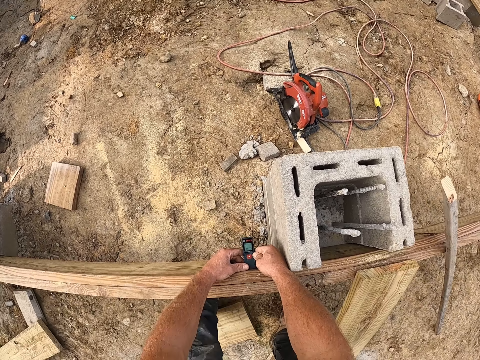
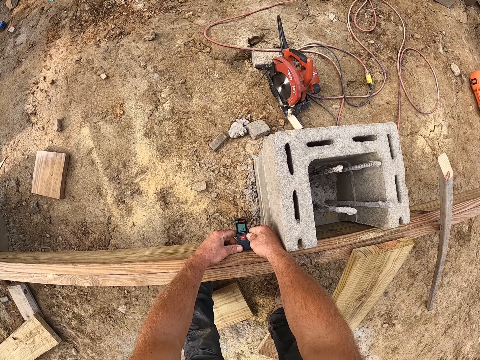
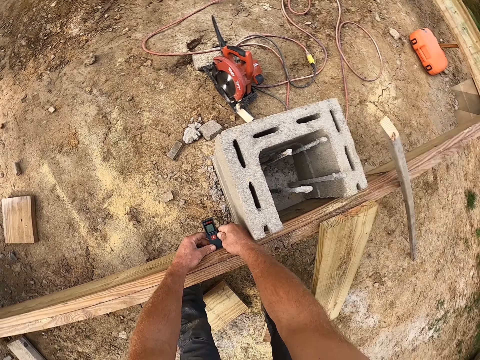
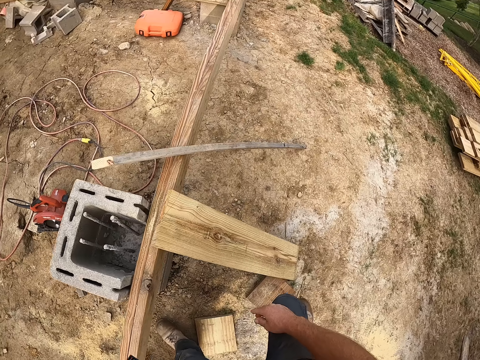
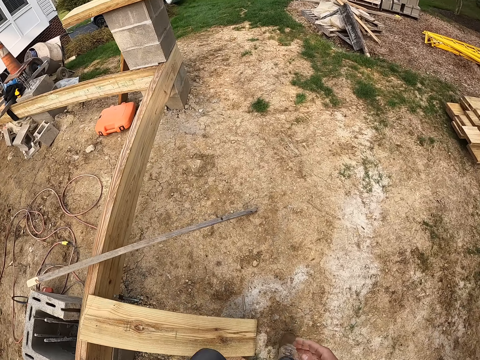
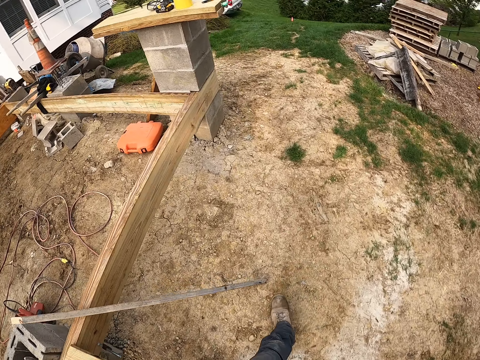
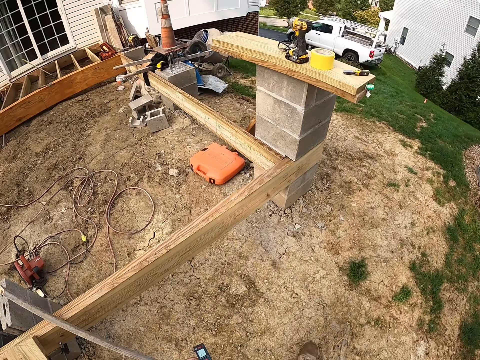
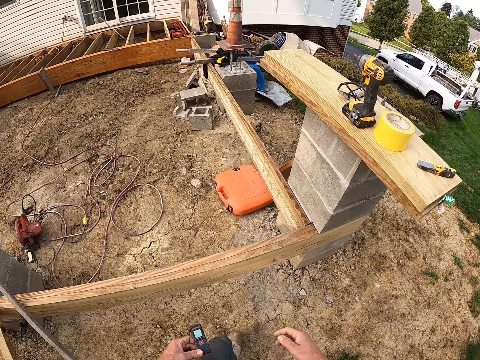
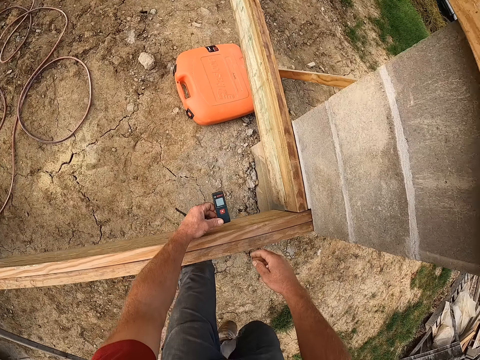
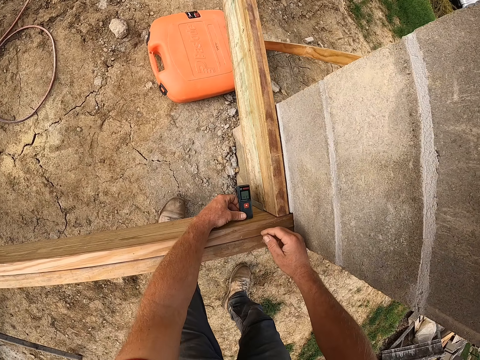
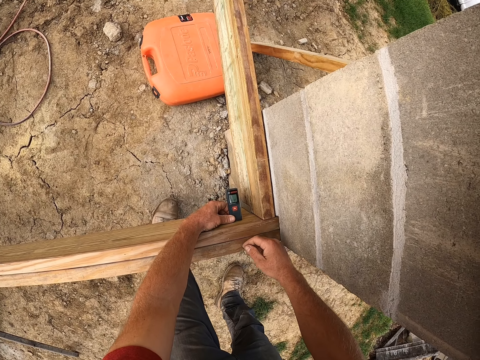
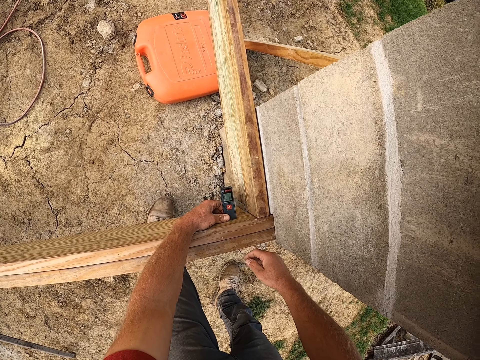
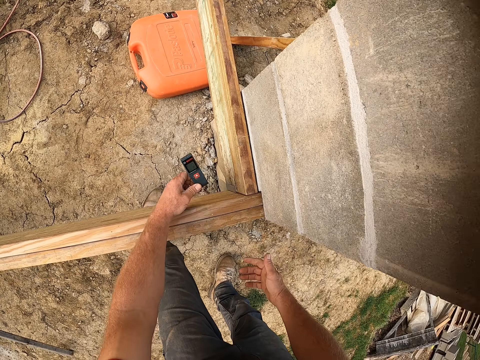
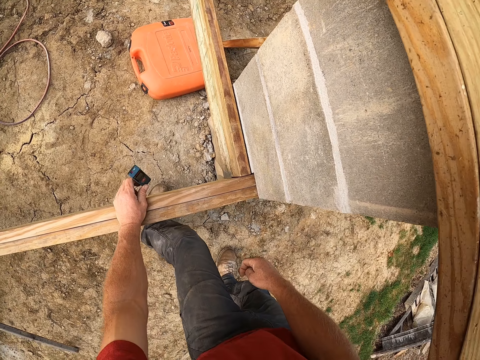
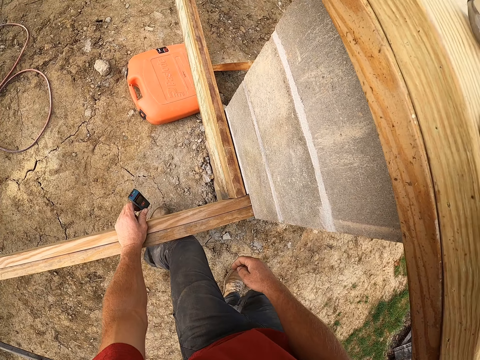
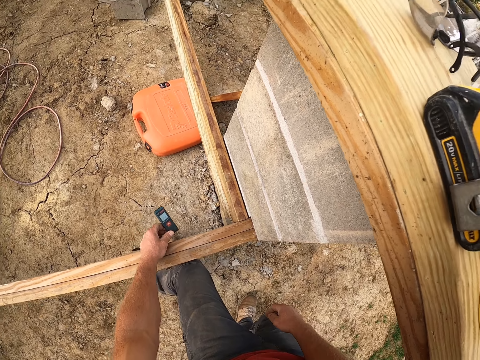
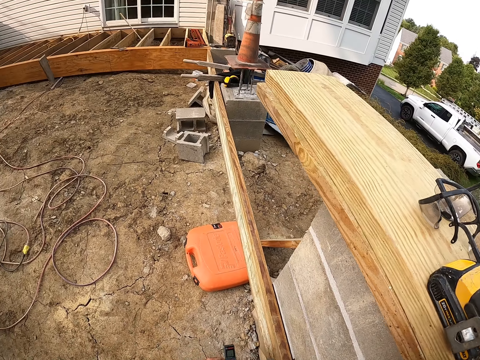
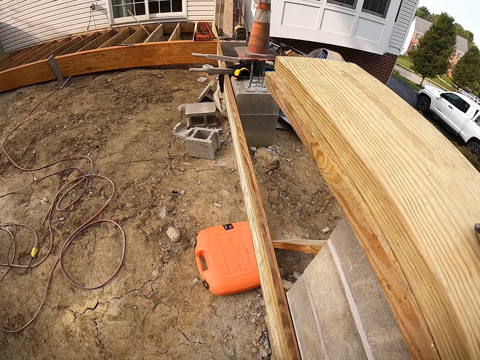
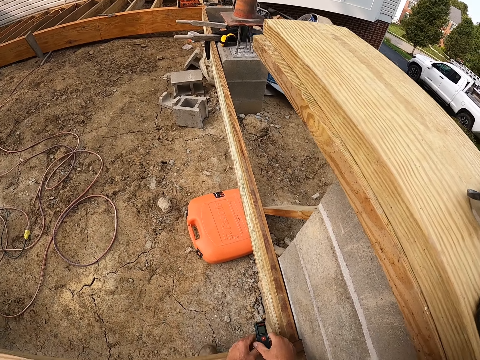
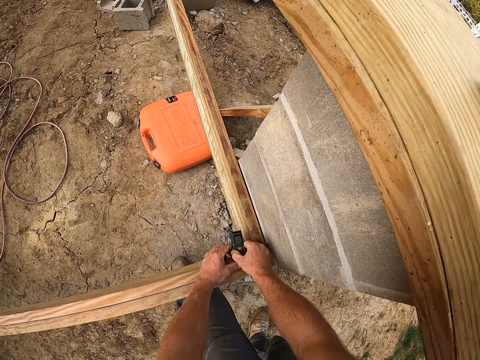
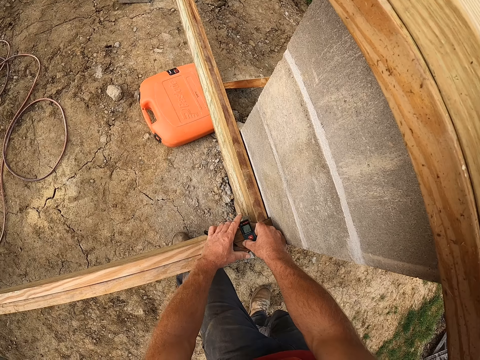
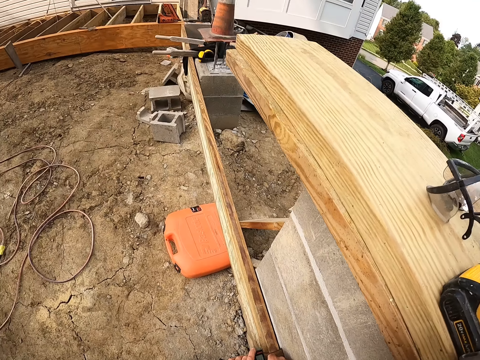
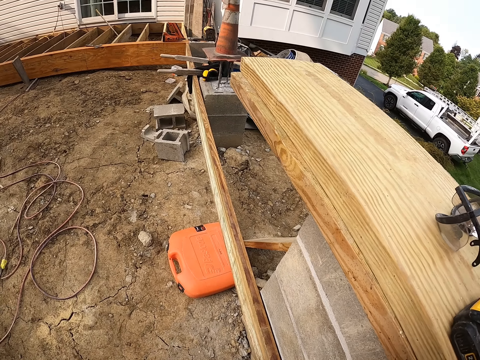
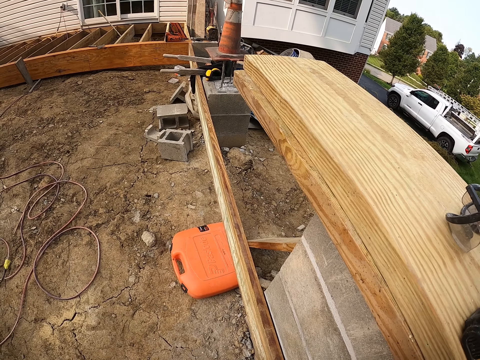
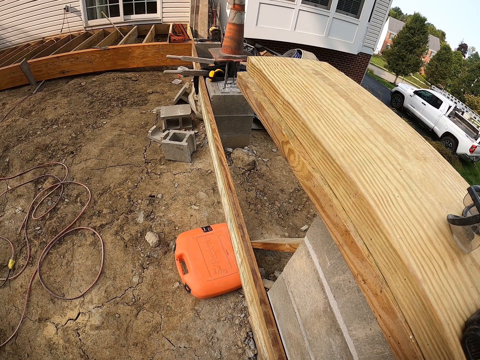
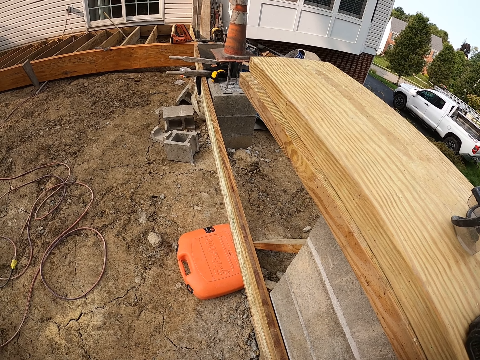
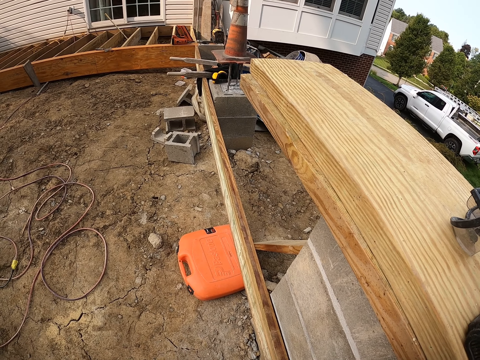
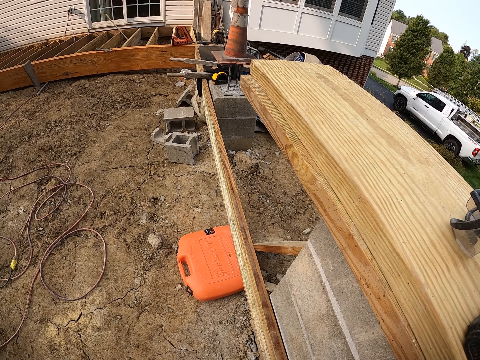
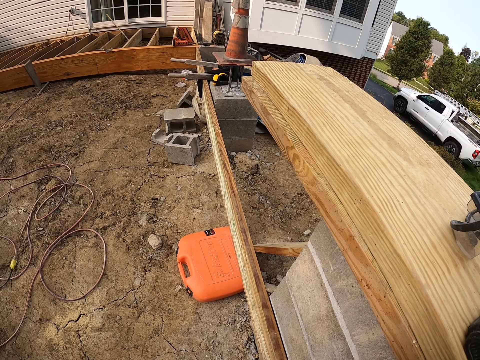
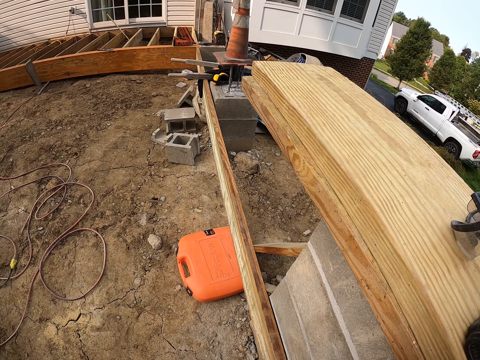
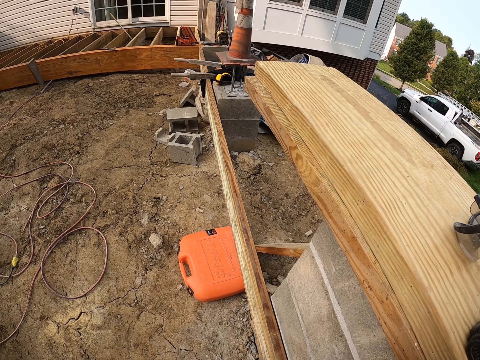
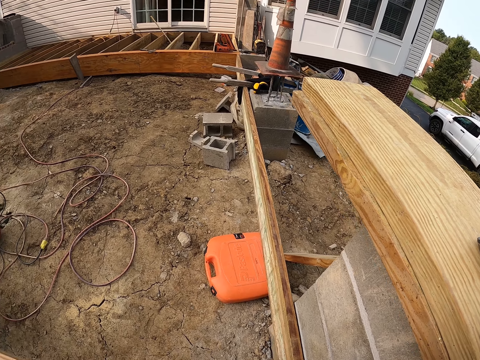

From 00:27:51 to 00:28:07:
The camera wearer walks around. They use the gauge or laser tape measure on the wooden plank. They lift the laser tape measure. They measure using the laser tape measure. They measure using the laser tape measure again.

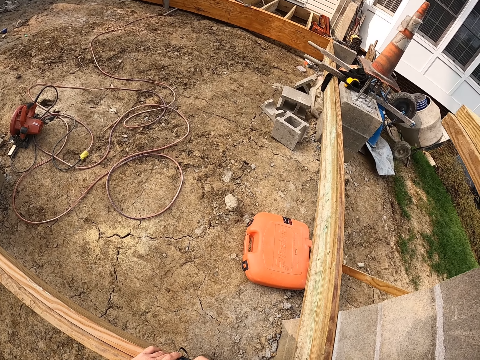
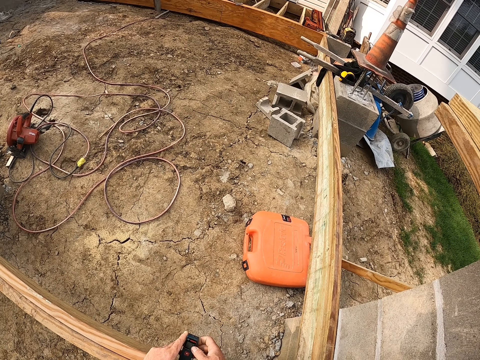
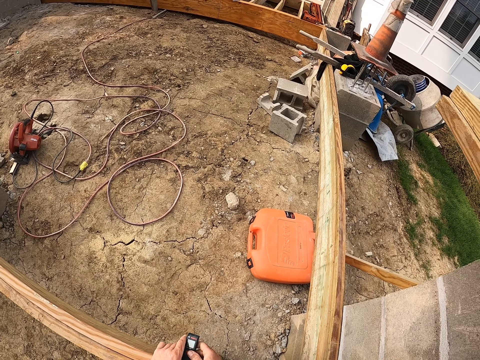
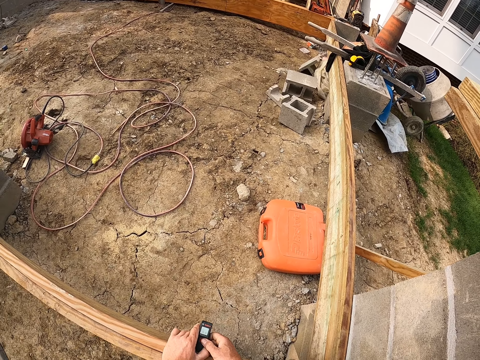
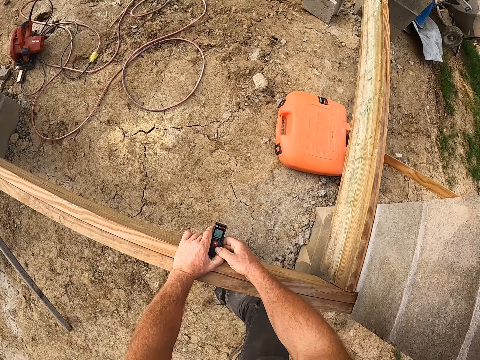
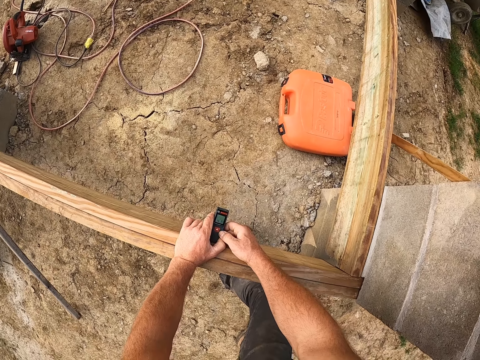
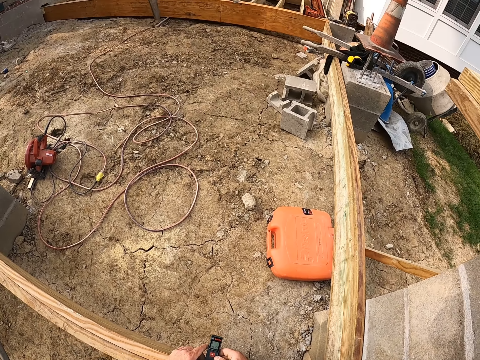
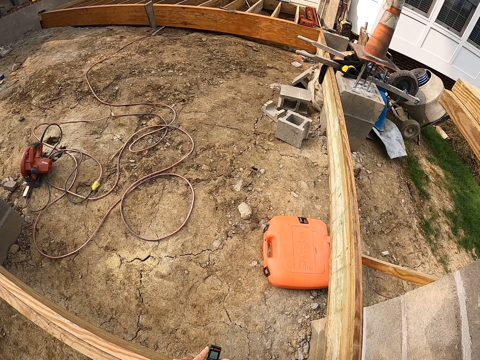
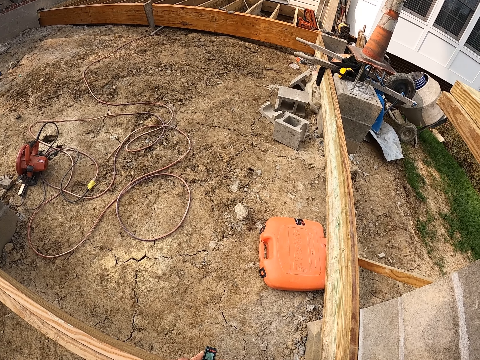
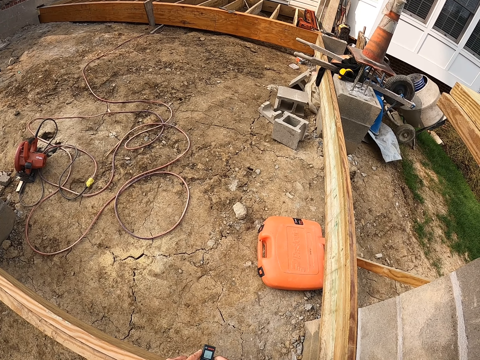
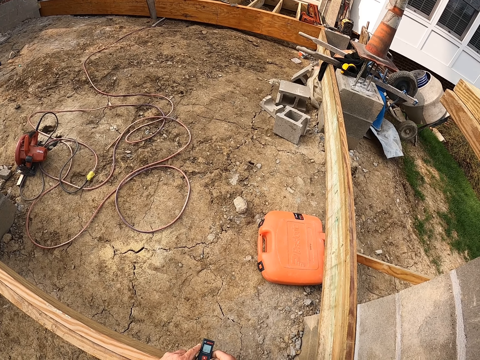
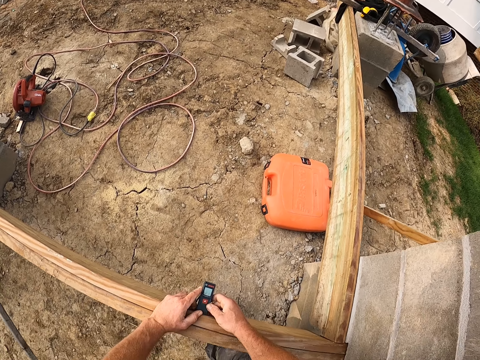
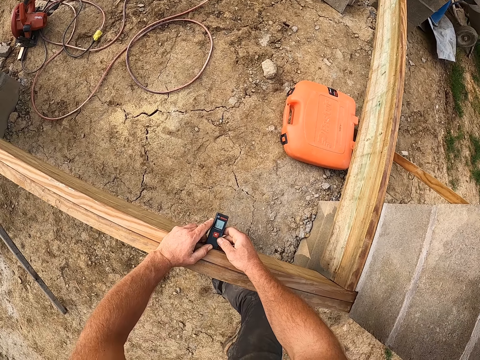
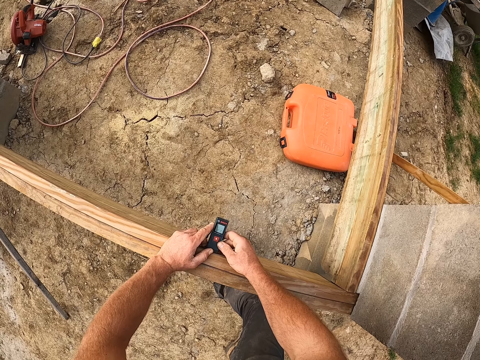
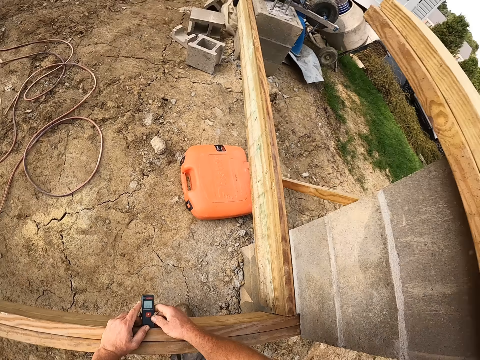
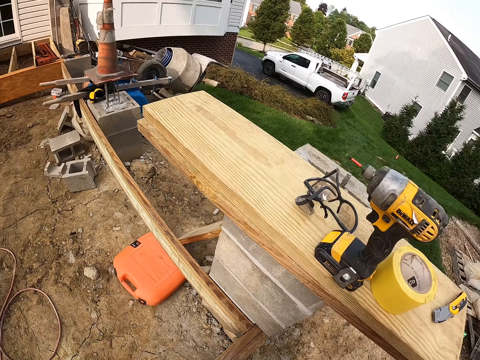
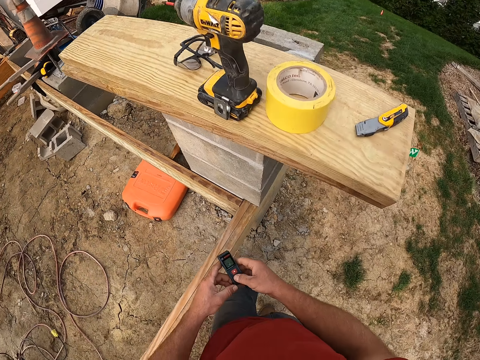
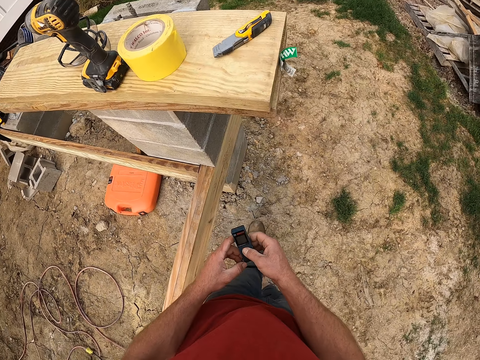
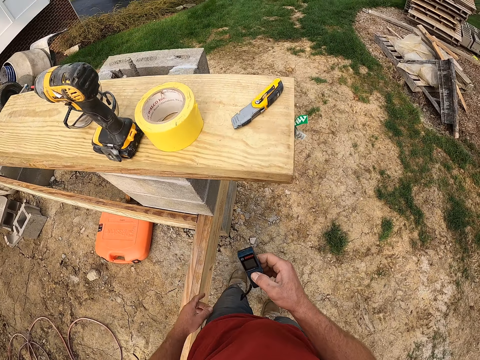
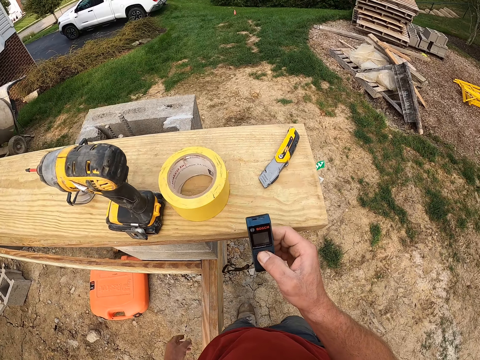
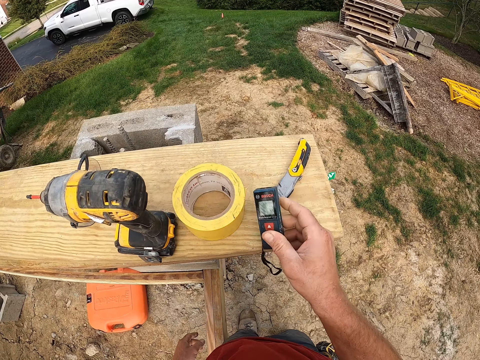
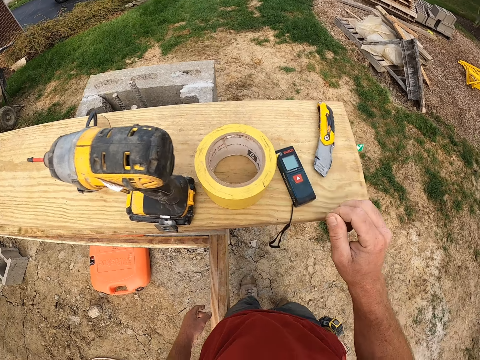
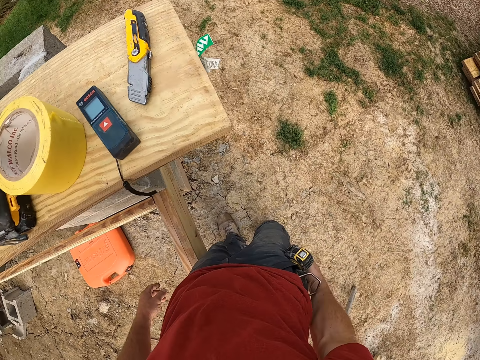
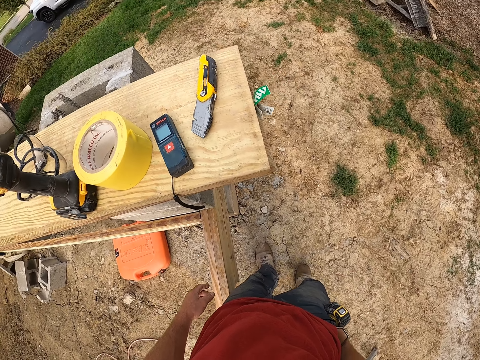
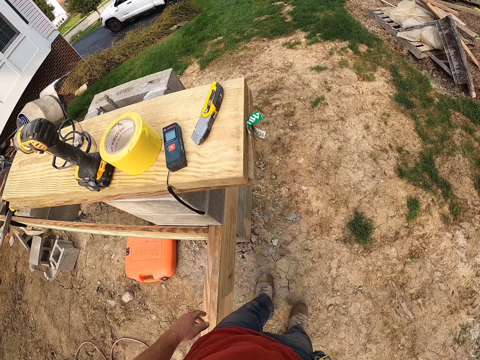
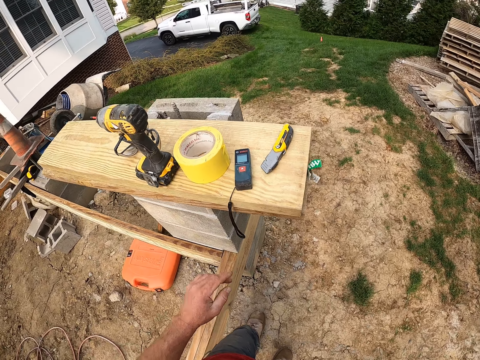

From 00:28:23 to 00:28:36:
The camera wearer measures using a laser tape measure. They drop the gauge or laser tape measure on the wooden plank.
